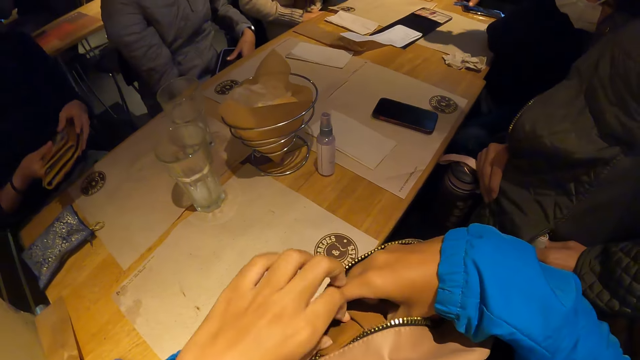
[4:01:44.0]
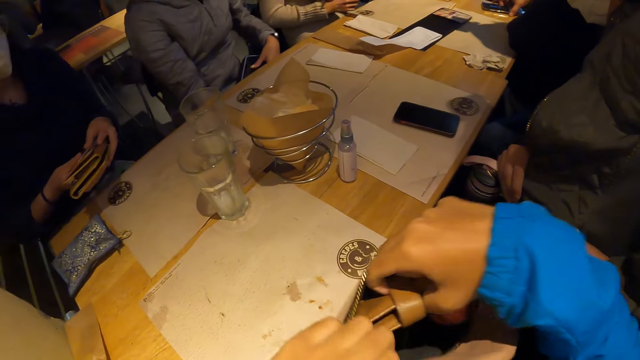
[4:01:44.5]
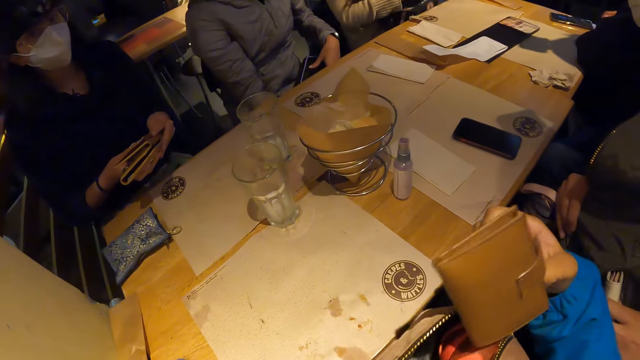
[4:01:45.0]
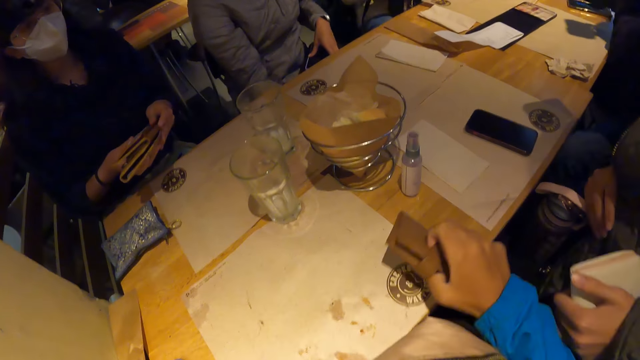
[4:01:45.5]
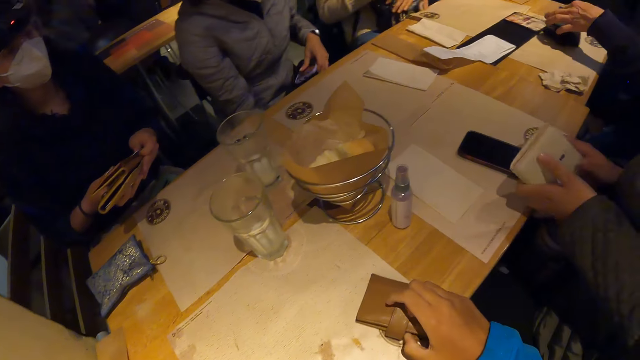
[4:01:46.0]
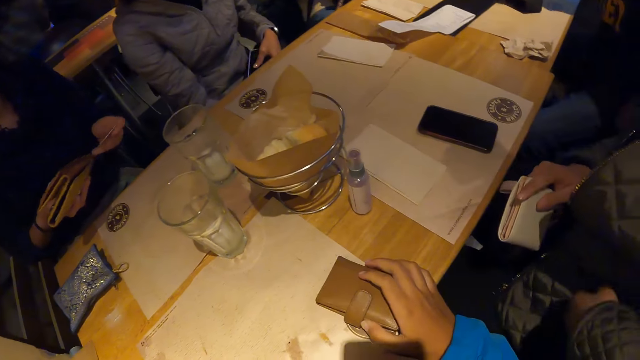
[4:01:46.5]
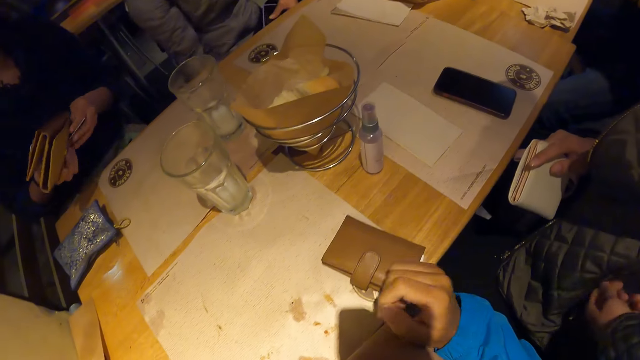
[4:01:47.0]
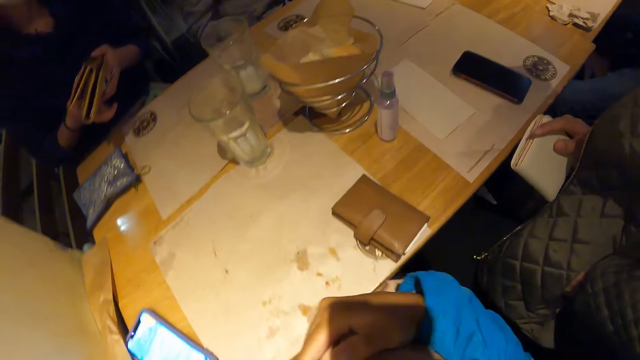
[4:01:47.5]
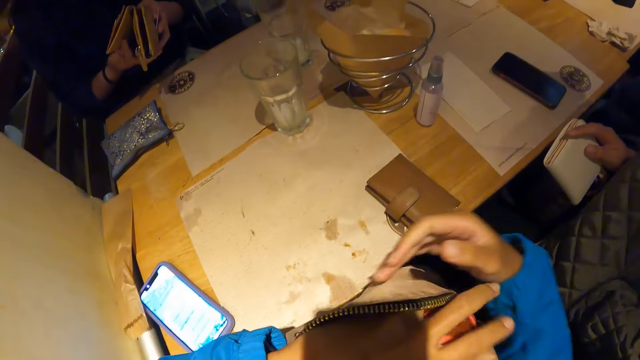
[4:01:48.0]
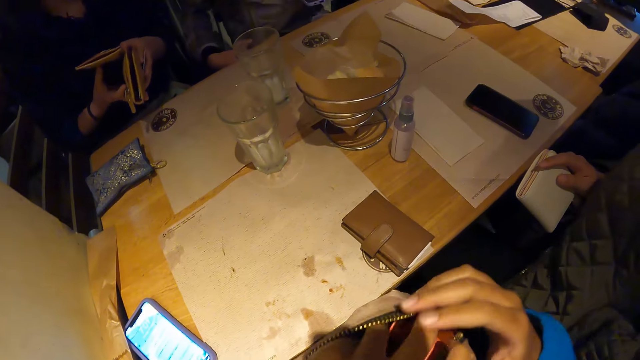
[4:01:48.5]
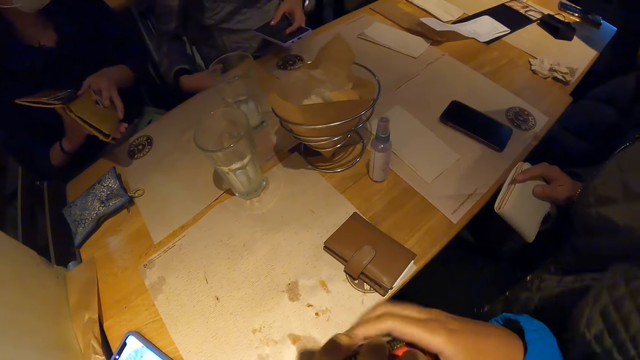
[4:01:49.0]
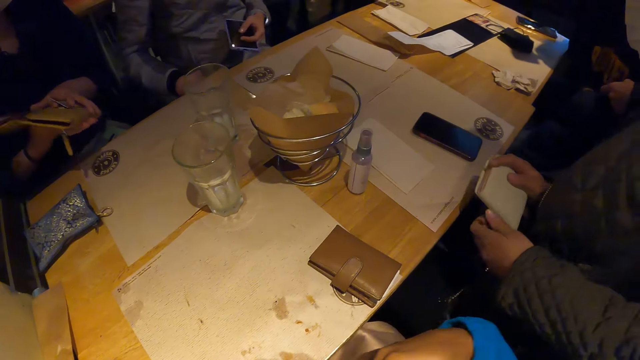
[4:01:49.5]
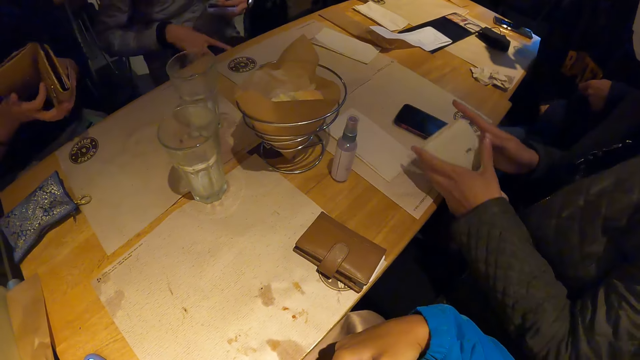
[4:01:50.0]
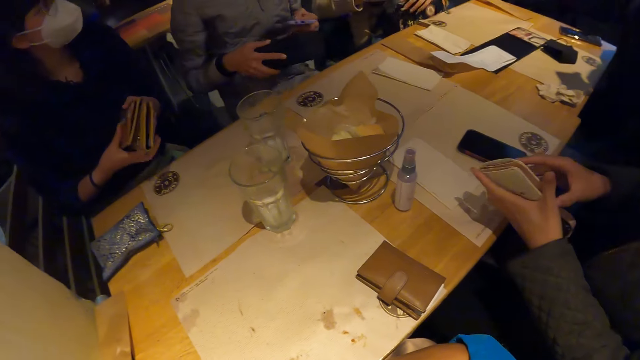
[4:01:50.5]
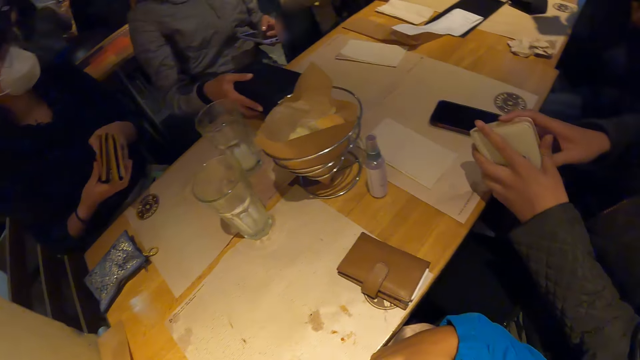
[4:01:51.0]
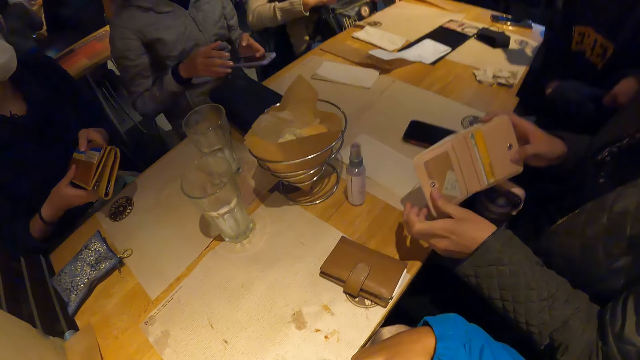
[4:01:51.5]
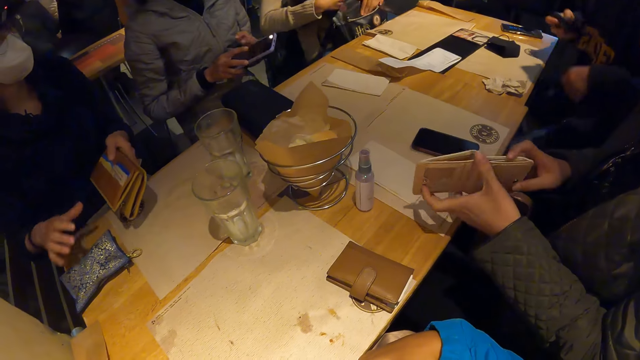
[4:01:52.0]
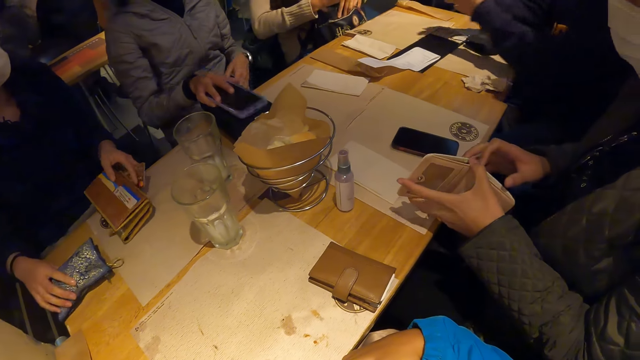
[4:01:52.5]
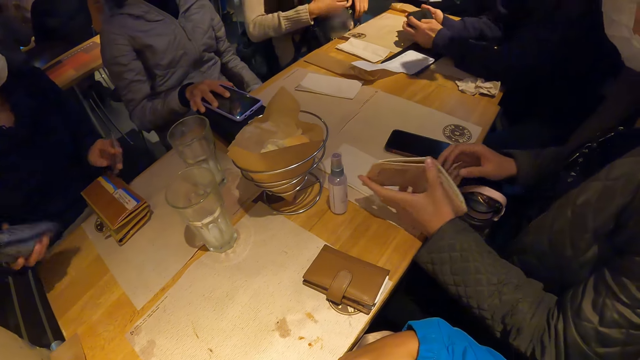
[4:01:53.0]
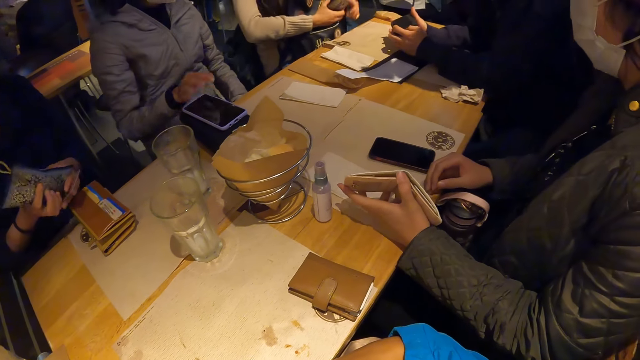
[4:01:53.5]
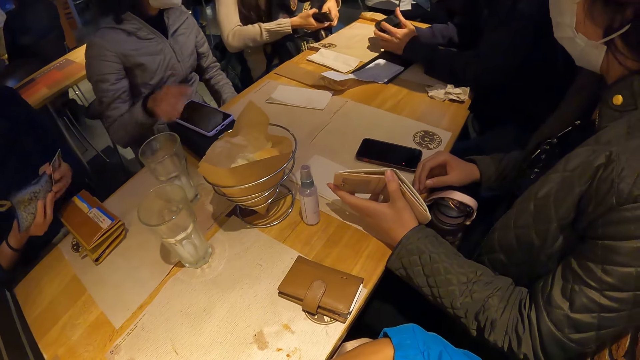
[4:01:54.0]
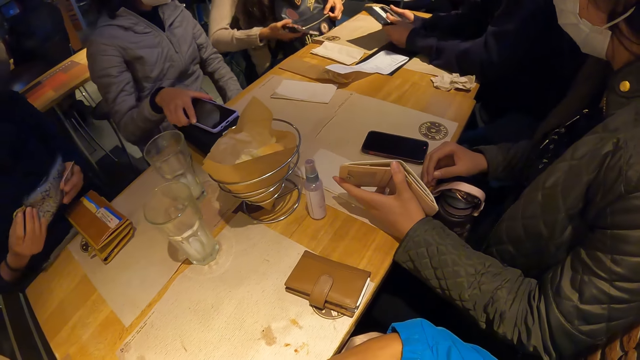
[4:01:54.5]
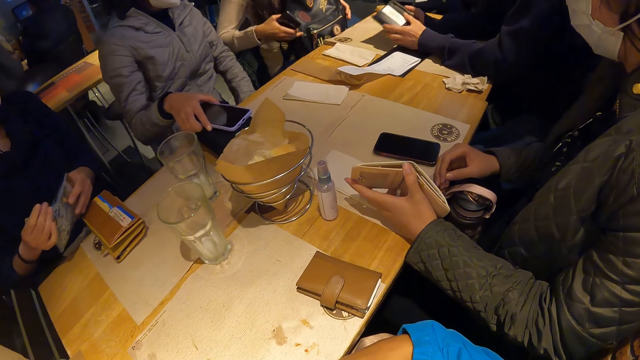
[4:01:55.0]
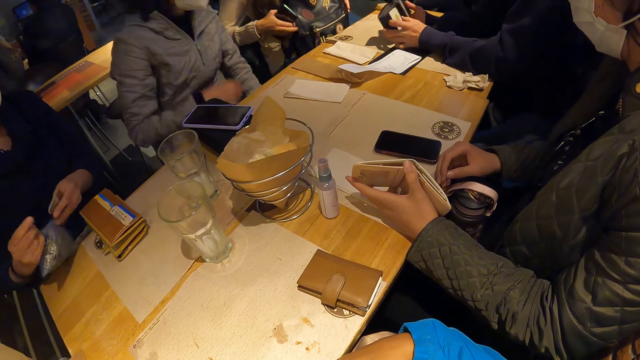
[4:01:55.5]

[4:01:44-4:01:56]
A woman removes a purse from her jacket with her left hand. The camera wearer removes a purse from the purse. She drops the purse on the table mat on the table with her right hand. A man drops a pouch on the table mat on the table with his left hand. Another woman removes a card from the purse in her right hand with her left hand. The first woman passes the purse from her left hand to her right hand. The first woman passes the purse from her right hand to her left hand. The second woman passes the purse from her left hand to her right hand. The second woman removes a credit card from the purse. The first woman opens the purse in her left hand with her right hand. A third woman drops a camera bag on the table mat on the table with her right hand and passes a phone from her left hand to her right hand. The man holds a wallet with his right hand. The second woman drops the purse on the table mat on the table with her left hand and picks up the purse on the table with her right hand. The third woman drops the phone on the camera bag on the table mat on the table with her right hand. The man holds the wallet with both hands. A fourth woman holds a bag with her left hand. The third woman touches the phone on the pouch on the table mat on the table with her right hand. The man opens the wallet in his right hand with his left hand. The fourth woman zips the bag with her right hand.

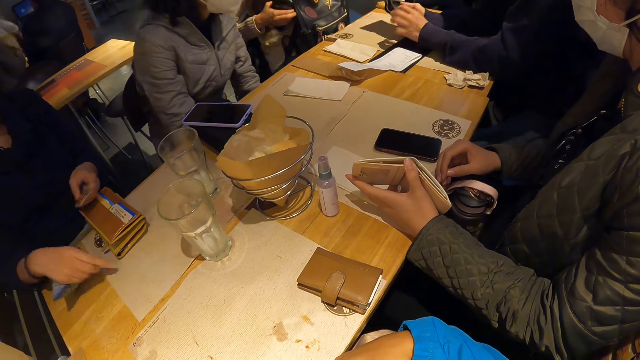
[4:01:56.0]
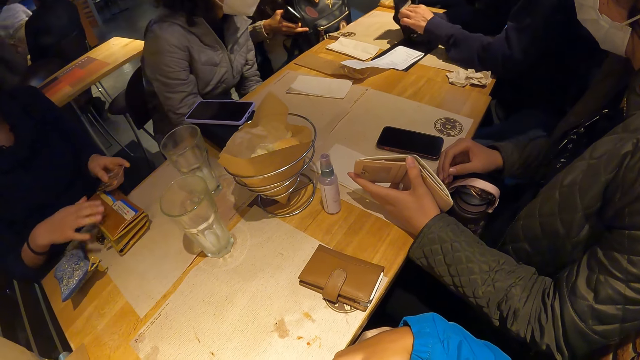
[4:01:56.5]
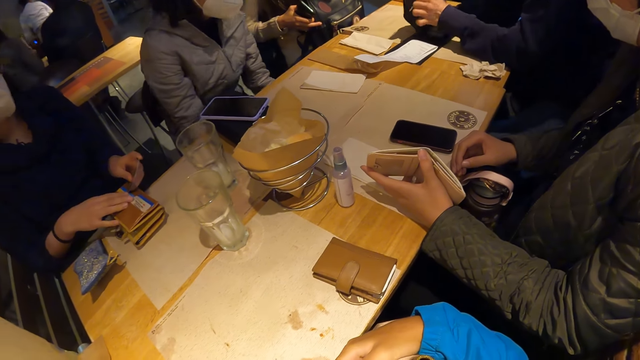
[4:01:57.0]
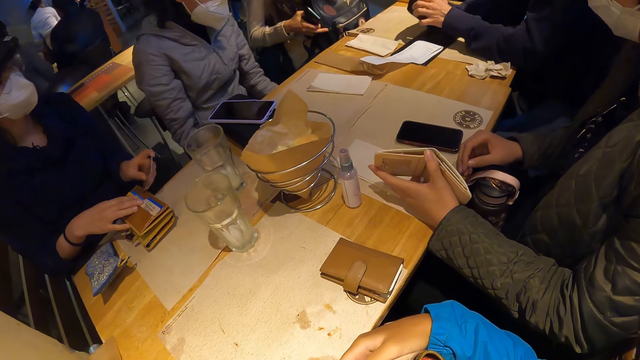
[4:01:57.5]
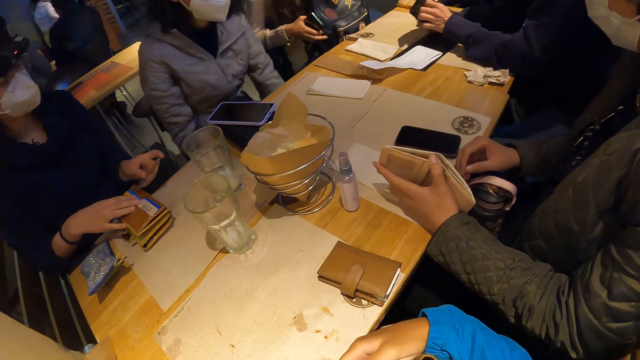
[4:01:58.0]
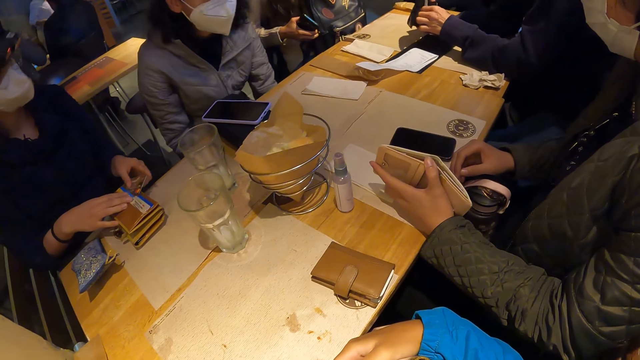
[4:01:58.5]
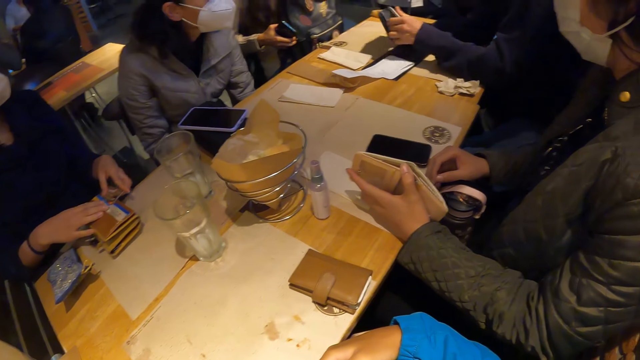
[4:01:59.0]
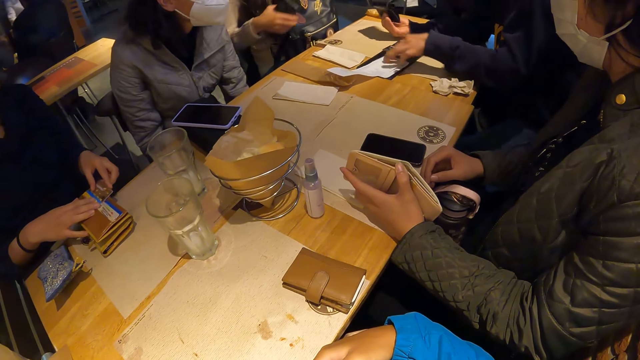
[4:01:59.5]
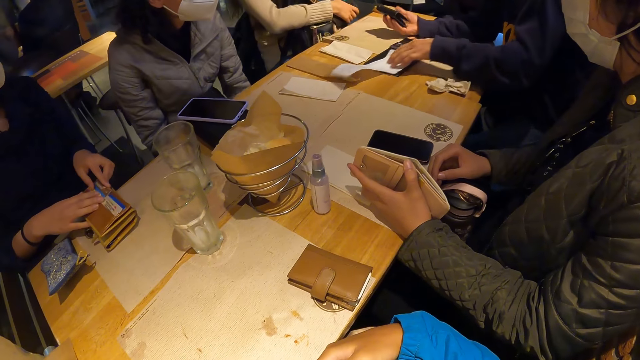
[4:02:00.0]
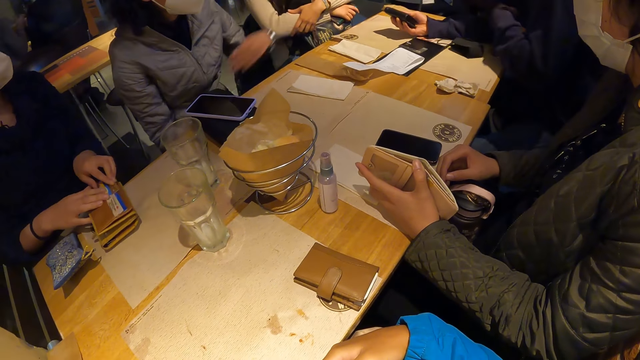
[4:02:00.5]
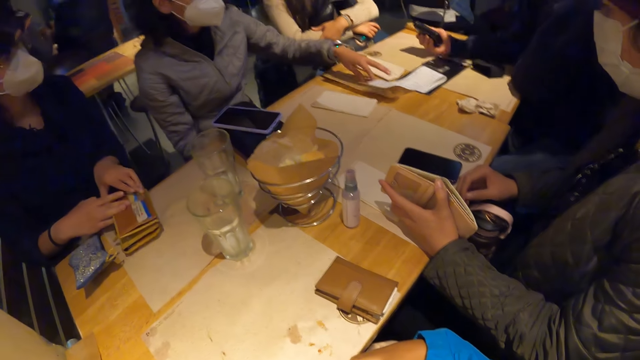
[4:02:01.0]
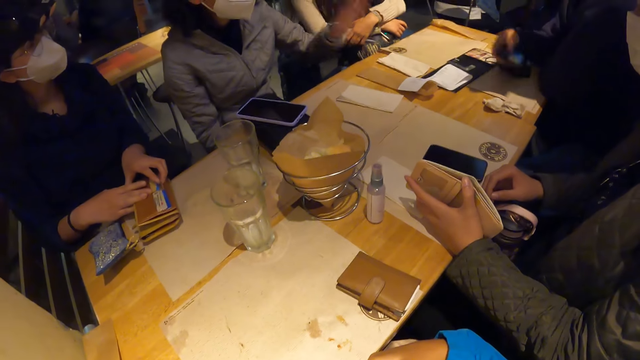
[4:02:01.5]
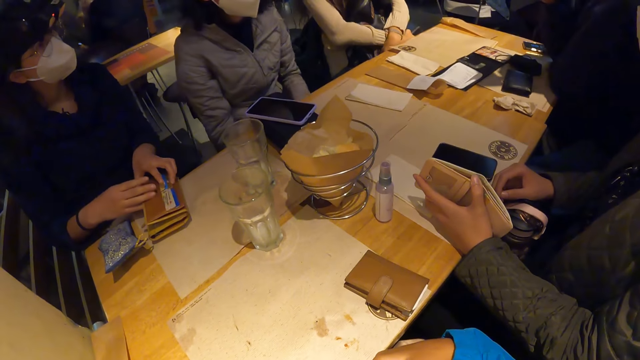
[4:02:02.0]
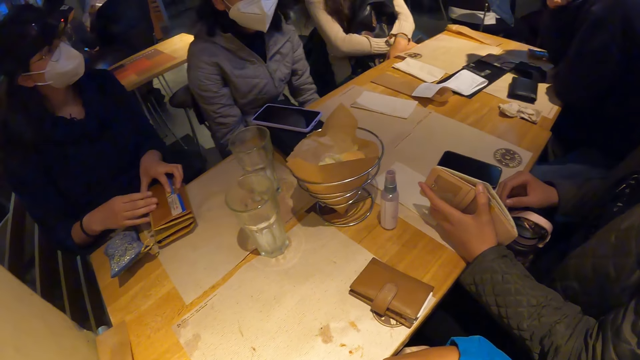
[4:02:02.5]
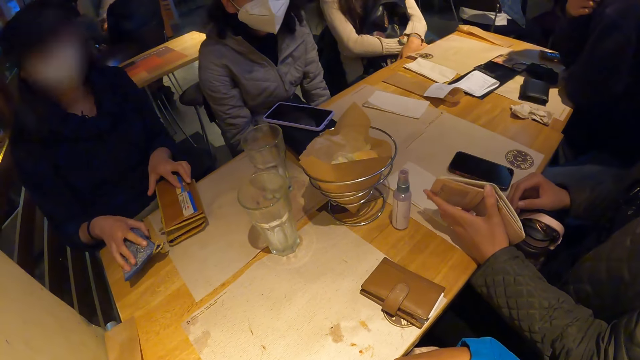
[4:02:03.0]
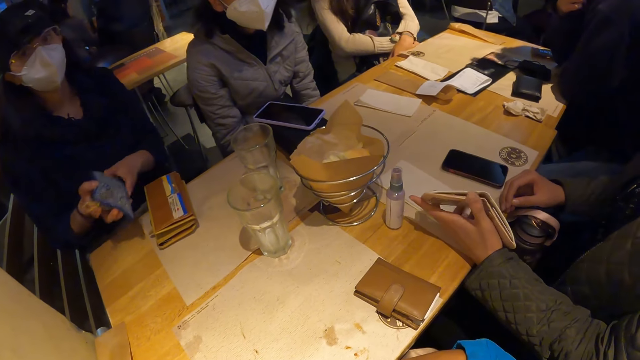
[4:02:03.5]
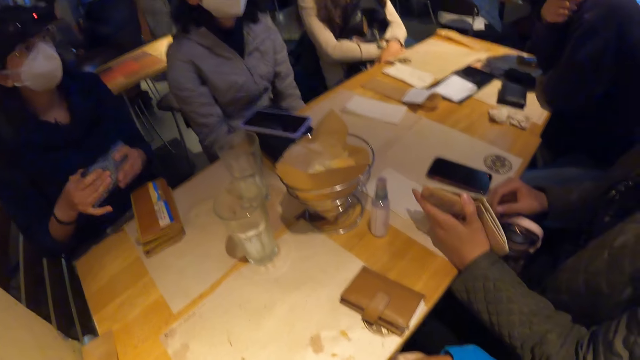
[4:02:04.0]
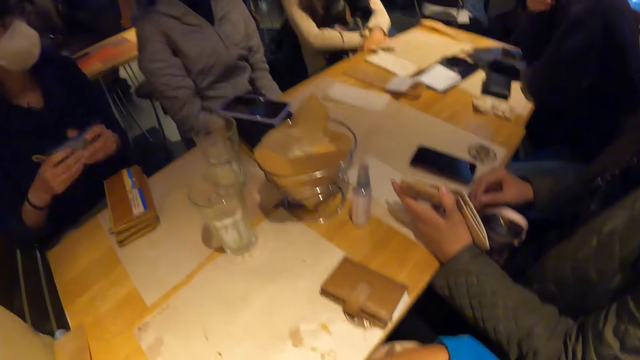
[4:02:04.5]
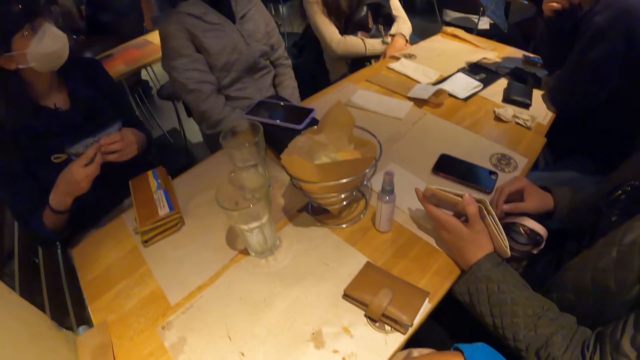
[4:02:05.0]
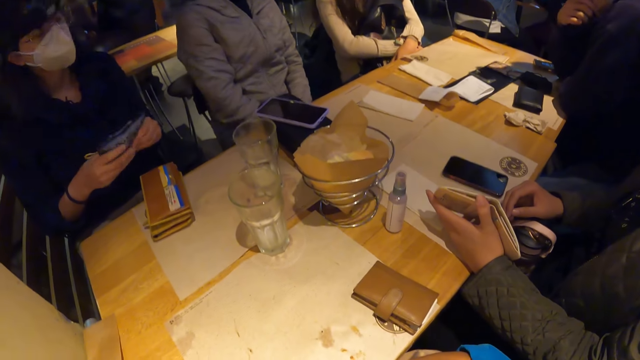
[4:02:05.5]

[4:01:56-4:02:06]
The woman drops the purse on the table with her right hand. The man adjusts a card with his left hand in the wallet in his left hand. The woman inserts the card in the purse on the table mat on the table with her left hand and touches the purse on the table mat on the table with her right hand. Another woman holds the credit card. The man closes the wallet in his right hand with his right hand and adjusts the paper on the table with his left hand. A third woman adjusts the paper on the table with her left hand. The man drops the wallet on the table mat on the table with his right hand. The first woman picks up the purse on the table with her right hand and holds the purse with both hands.
